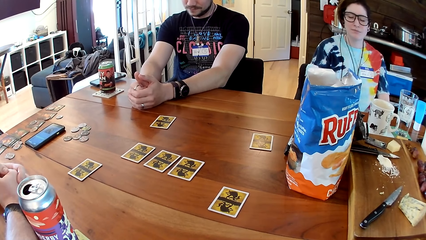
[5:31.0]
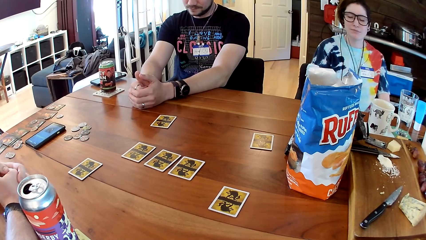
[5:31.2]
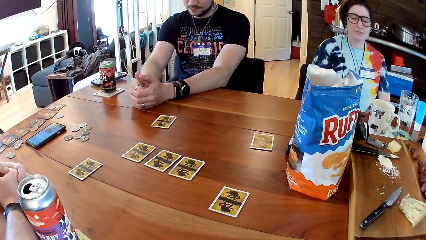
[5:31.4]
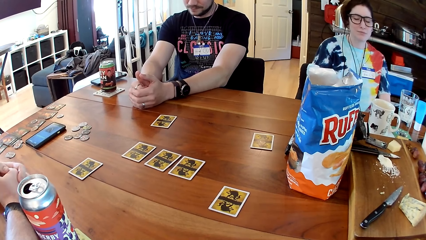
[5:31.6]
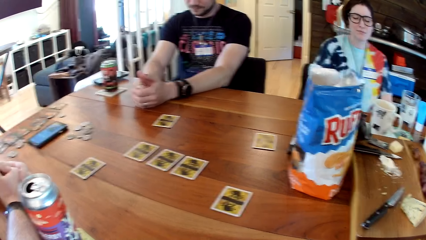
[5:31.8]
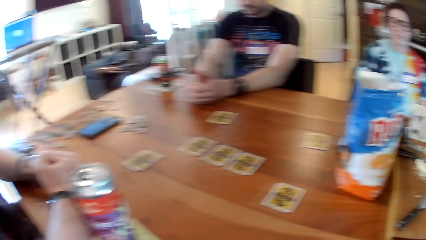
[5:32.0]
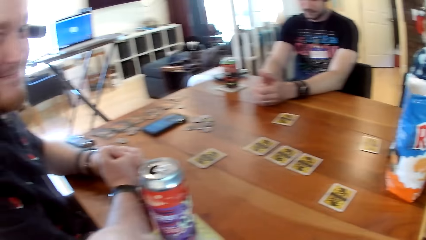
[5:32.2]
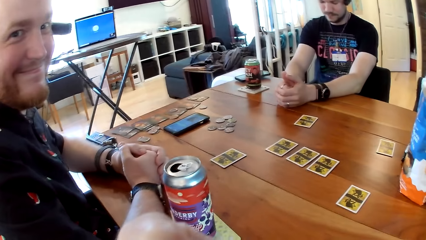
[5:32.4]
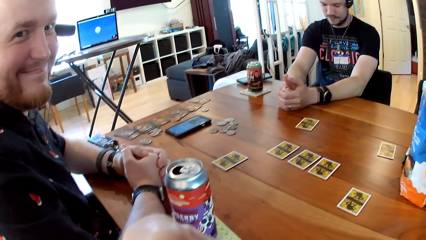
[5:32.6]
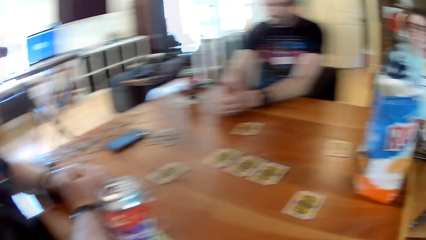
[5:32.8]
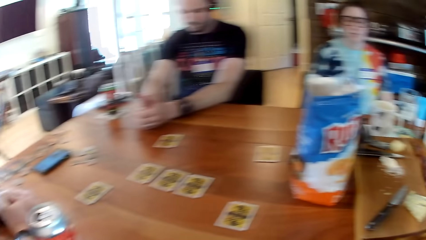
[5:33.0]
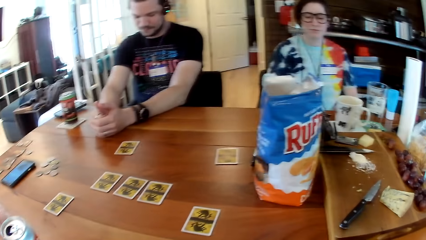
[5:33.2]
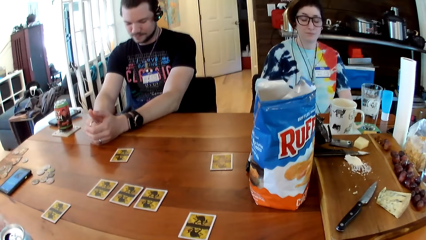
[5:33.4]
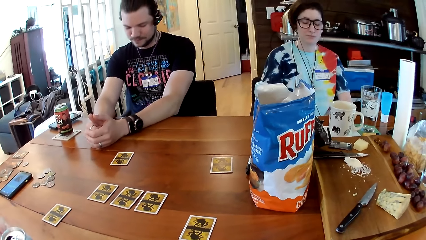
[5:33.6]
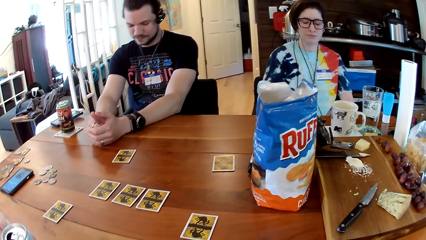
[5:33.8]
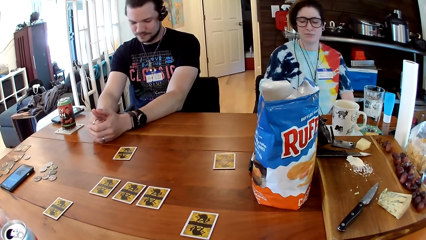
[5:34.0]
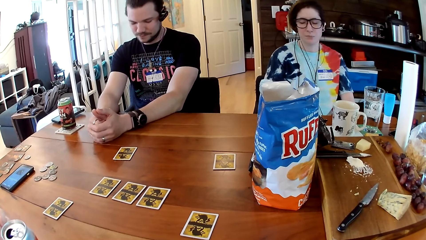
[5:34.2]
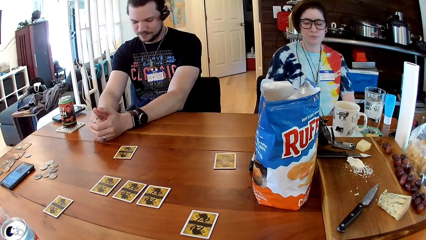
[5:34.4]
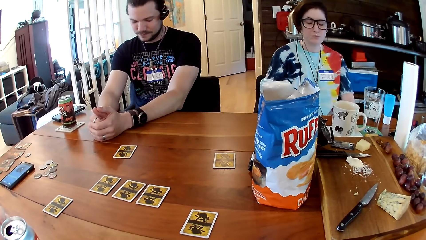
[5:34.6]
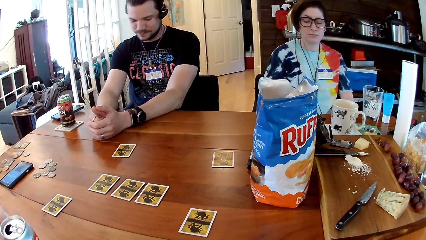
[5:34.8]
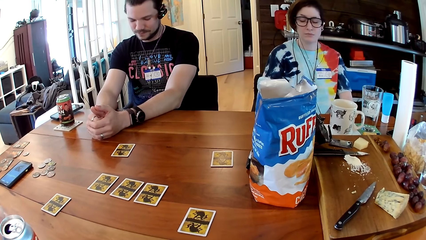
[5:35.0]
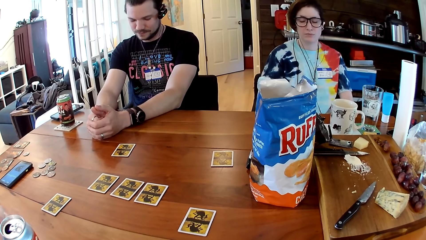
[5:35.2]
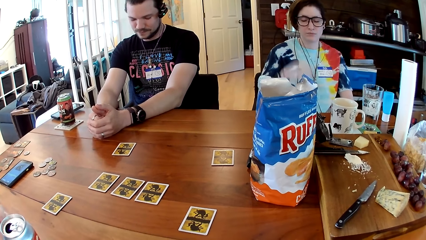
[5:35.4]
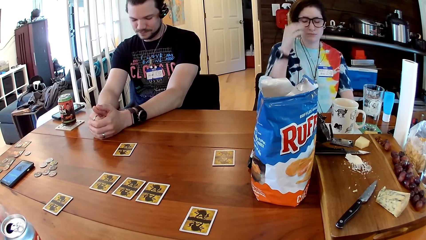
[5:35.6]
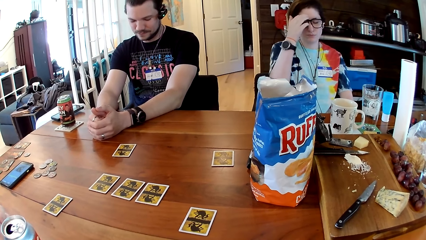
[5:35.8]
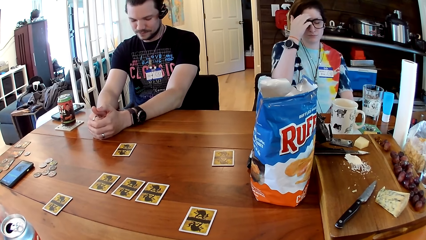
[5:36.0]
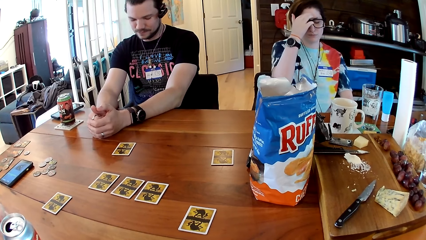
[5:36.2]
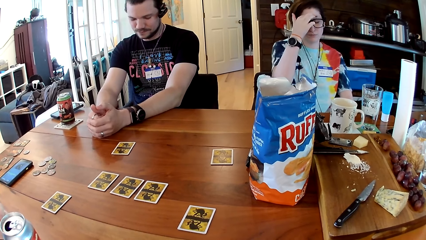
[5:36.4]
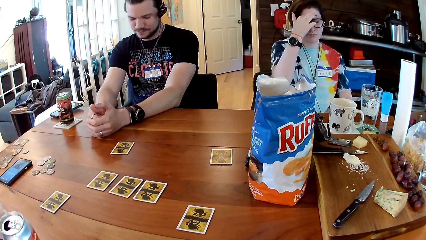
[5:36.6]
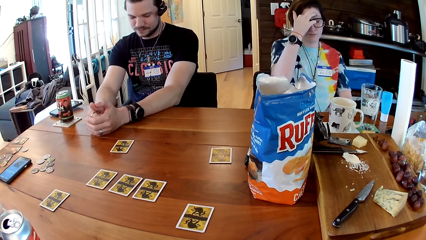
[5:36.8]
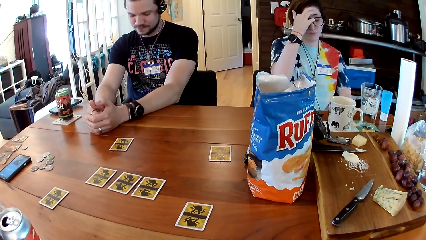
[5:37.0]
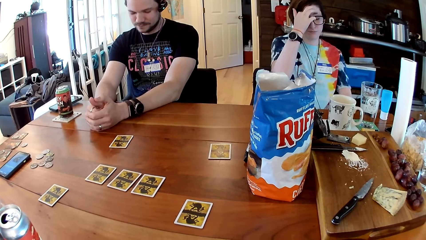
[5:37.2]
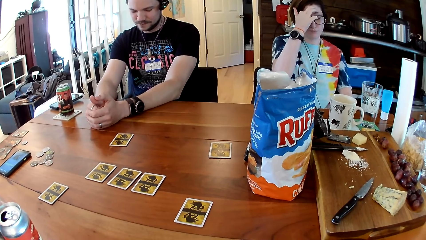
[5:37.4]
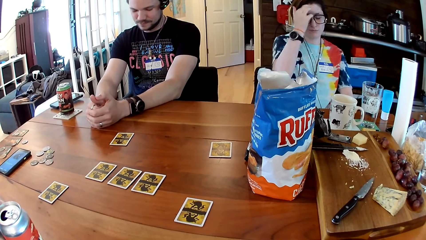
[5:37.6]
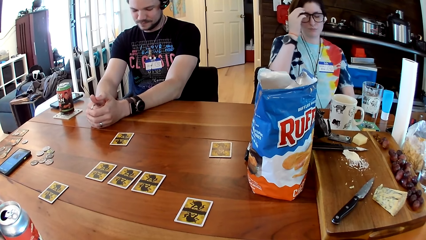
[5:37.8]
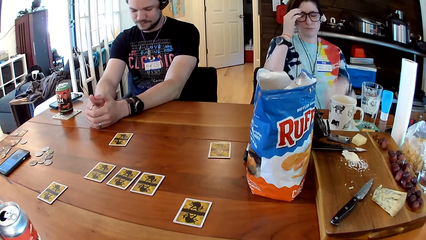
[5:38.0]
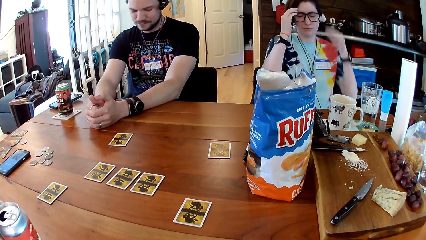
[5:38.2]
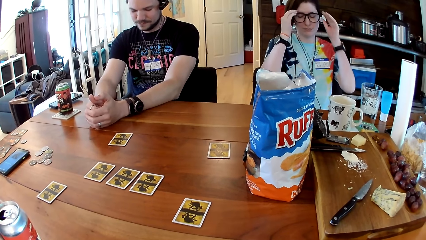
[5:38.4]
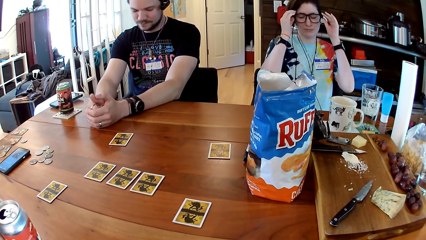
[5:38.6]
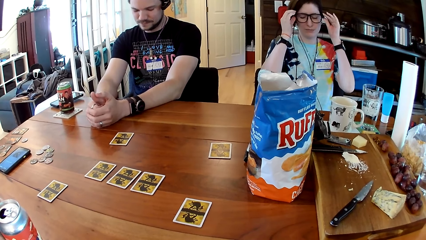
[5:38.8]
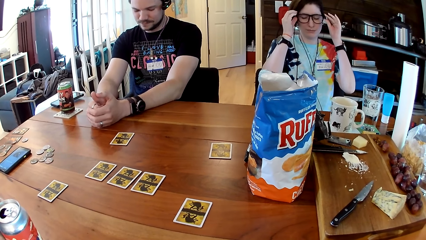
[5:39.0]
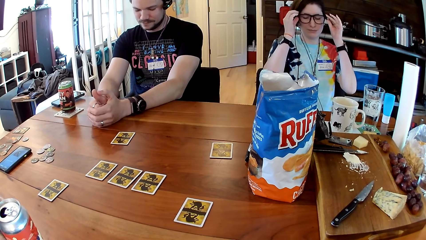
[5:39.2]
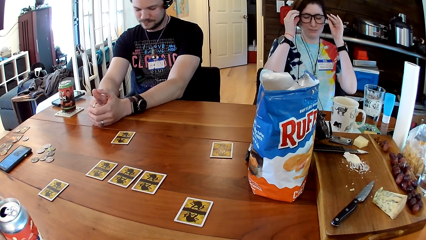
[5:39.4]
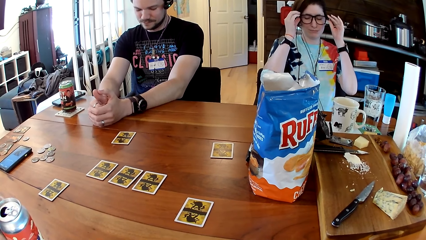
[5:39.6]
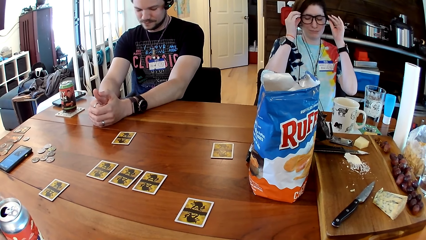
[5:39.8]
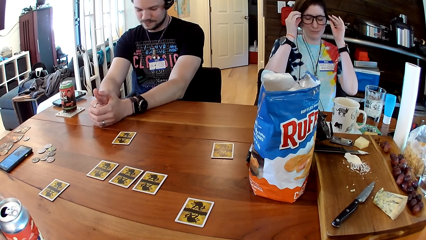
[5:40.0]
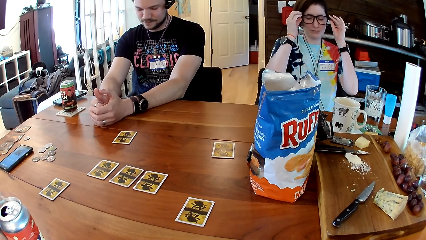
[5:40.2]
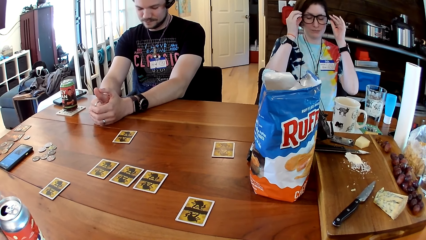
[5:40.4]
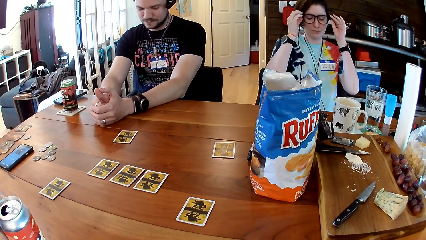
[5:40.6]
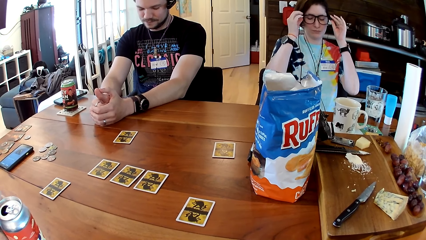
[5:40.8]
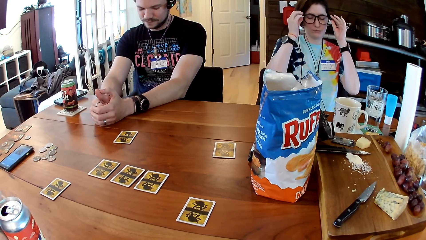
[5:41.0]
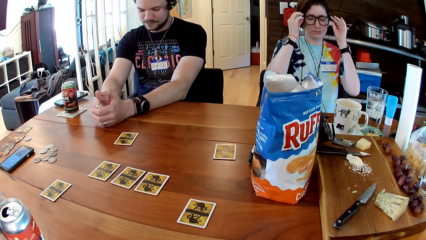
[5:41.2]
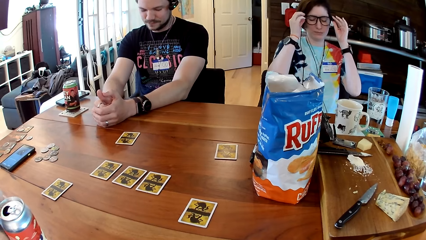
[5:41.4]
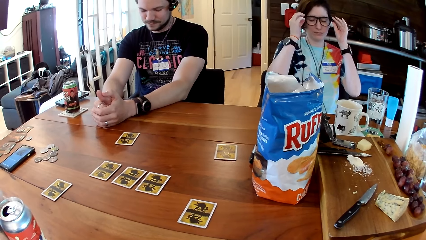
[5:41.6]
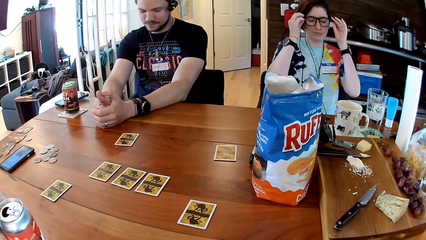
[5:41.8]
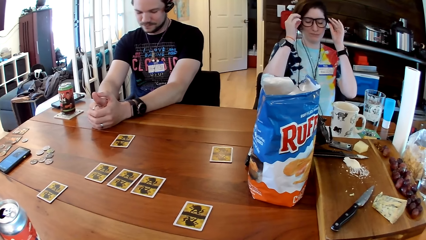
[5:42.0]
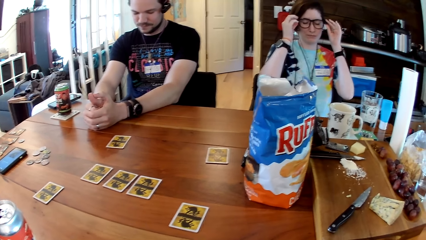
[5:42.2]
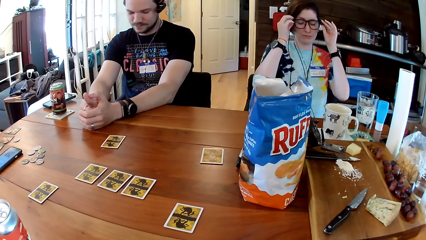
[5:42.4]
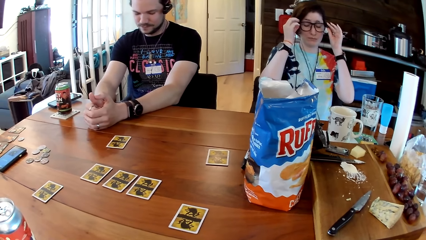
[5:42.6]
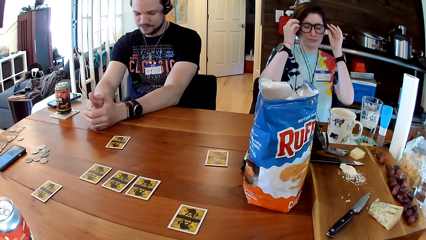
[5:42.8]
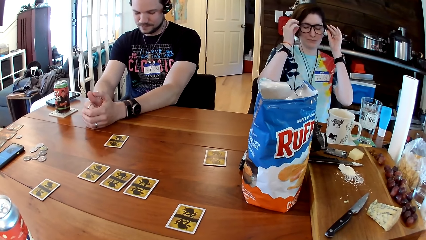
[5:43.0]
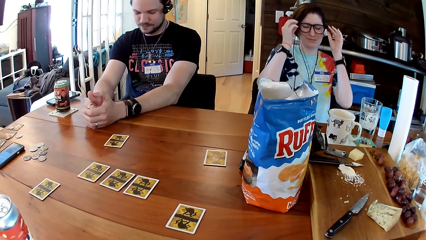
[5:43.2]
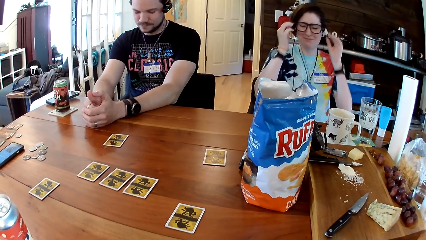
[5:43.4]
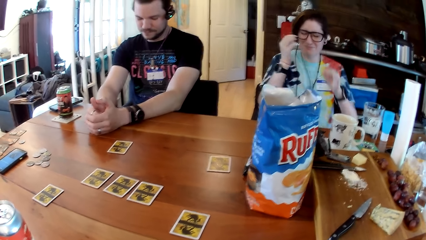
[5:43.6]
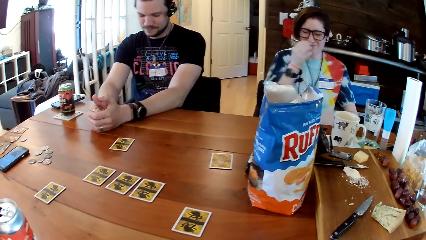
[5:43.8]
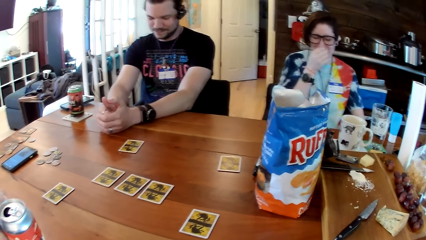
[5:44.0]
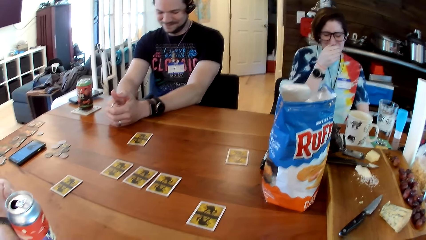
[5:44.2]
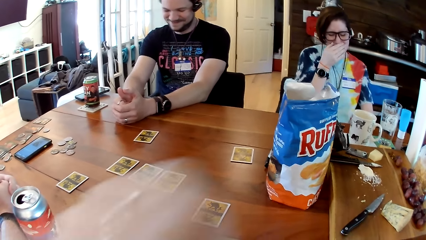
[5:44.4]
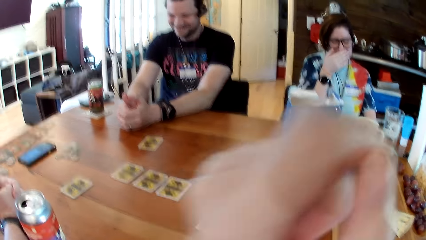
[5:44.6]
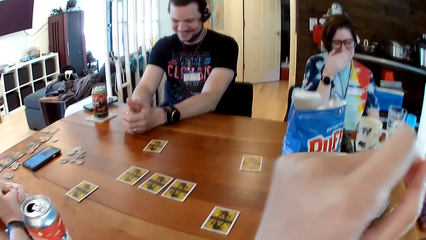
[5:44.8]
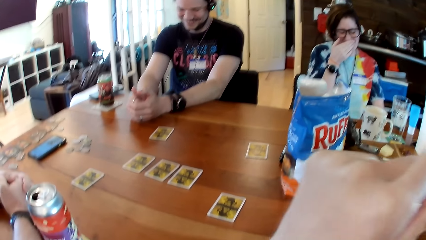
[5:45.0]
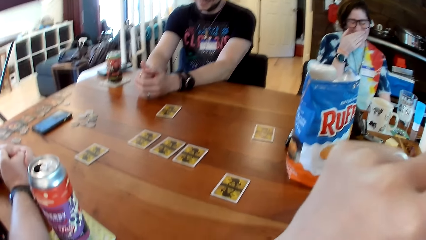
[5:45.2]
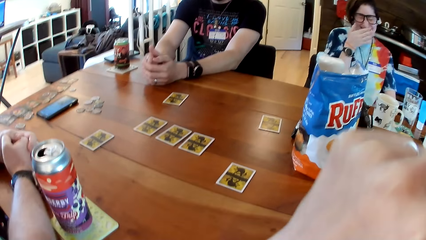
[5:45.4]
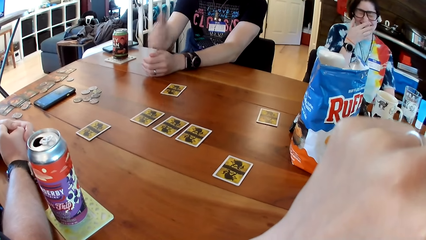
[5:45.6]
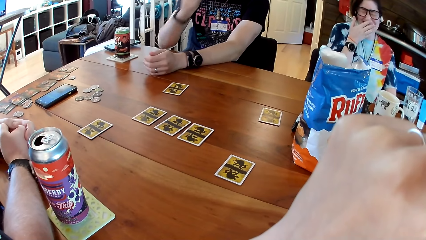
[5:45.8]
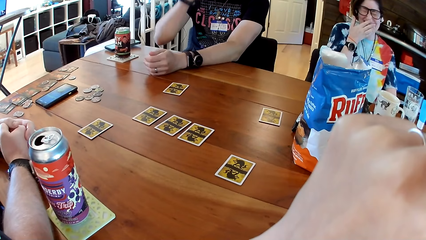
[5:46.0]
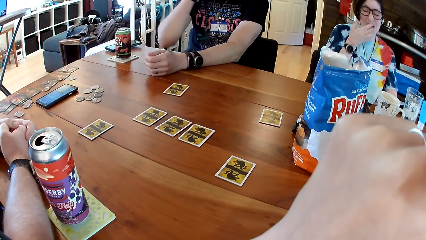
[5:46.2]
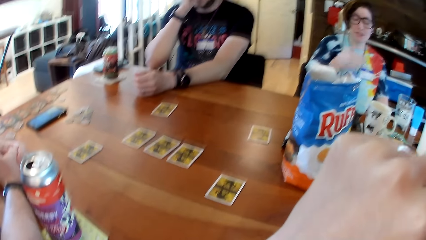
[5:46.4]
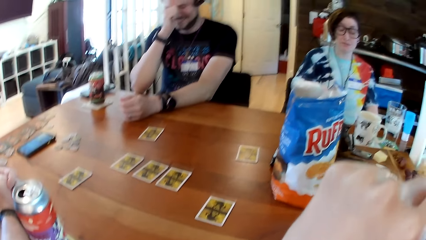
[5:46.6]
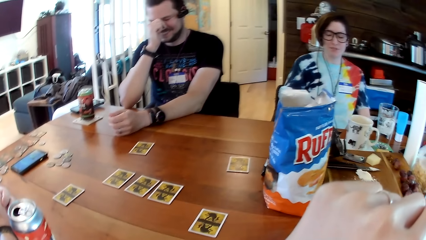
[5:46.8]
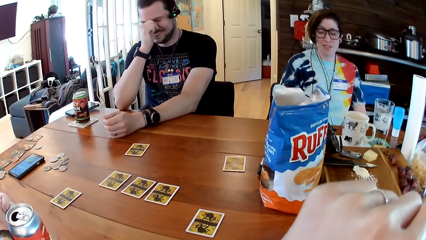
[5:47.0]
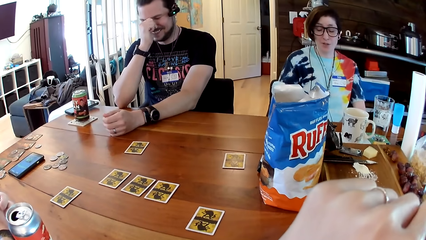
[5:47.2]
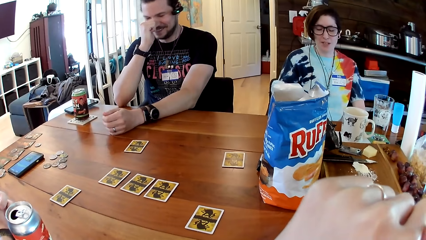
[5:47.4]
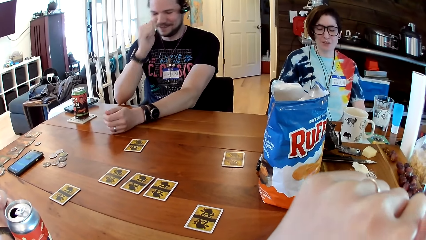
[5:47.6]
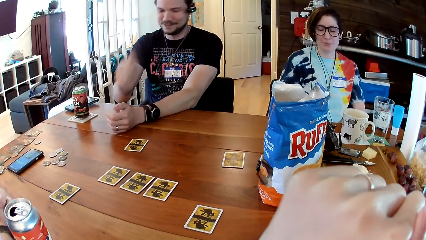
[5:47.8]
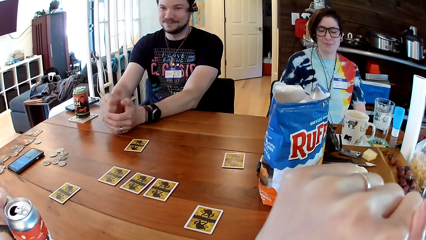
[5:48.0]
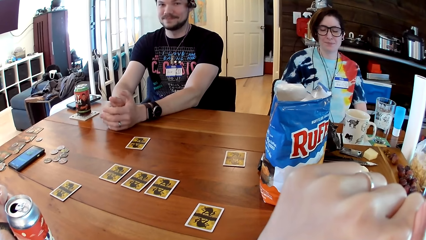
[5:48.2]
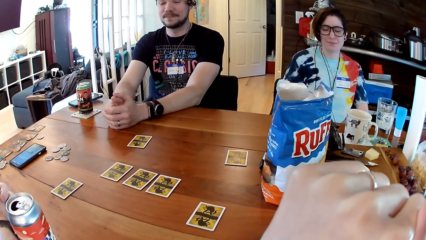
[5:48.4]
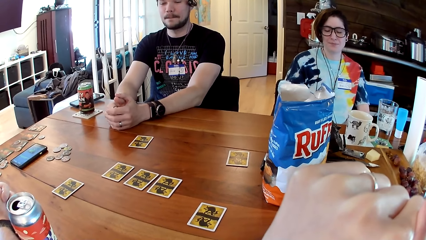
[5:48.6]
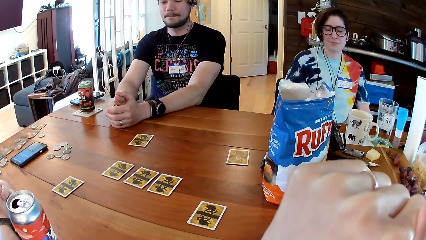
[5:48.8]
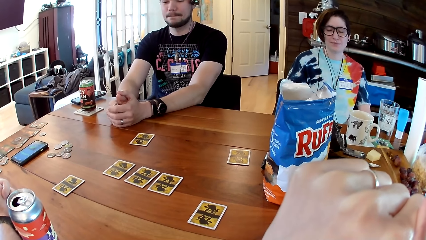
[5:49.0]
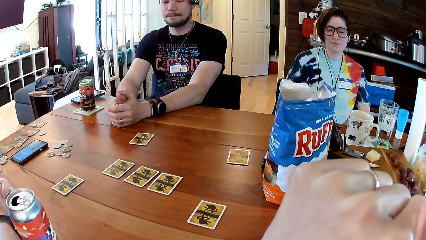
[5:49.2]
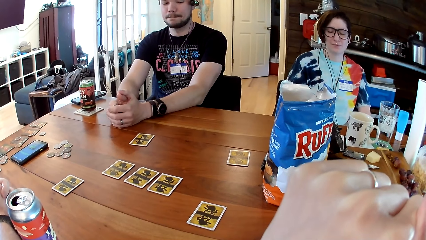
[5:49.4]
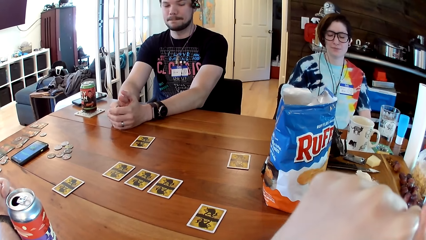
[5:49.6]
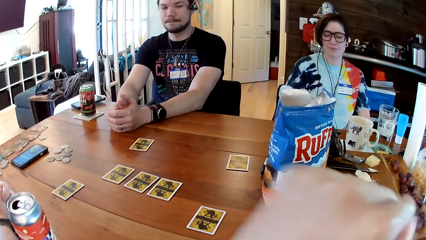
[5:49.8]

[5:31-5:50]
The camera wearer is talking to someone. A woman adjusts her eye glasses with her right hand. The woman adjusts her eye glasses with both hands. The woman converses with a man, another man and the camera wearer. Two people are laughing.
